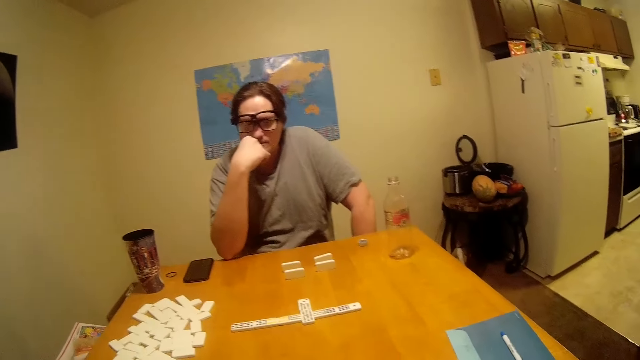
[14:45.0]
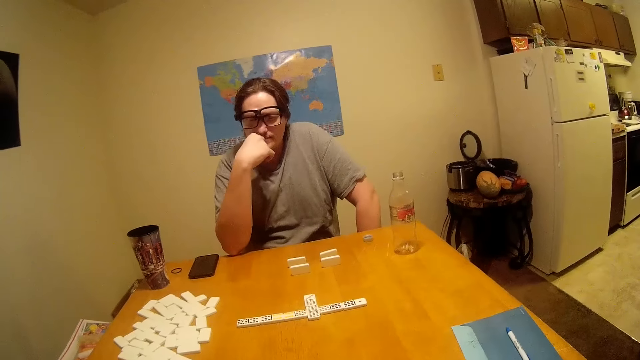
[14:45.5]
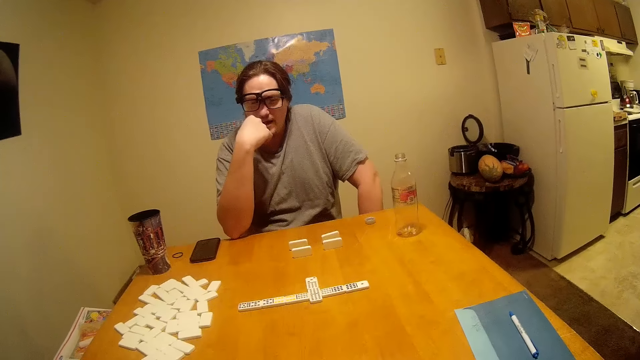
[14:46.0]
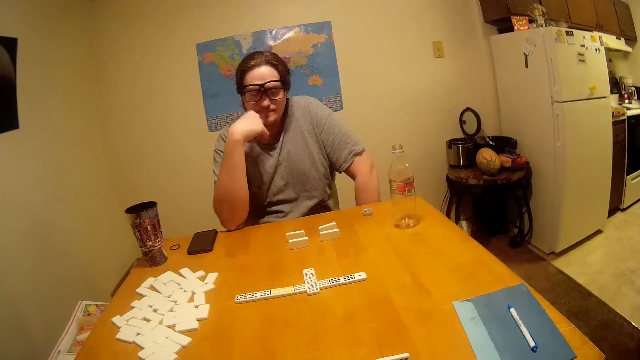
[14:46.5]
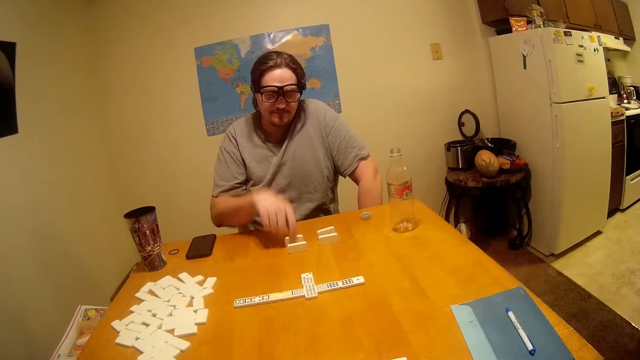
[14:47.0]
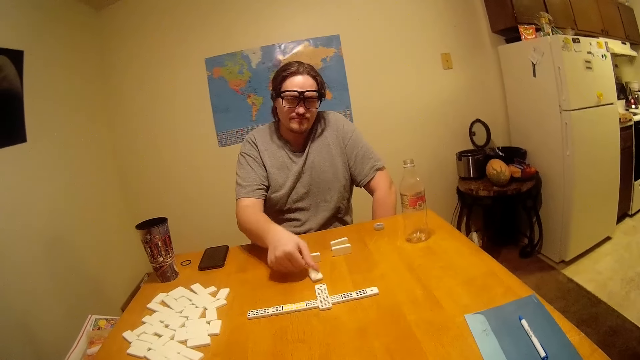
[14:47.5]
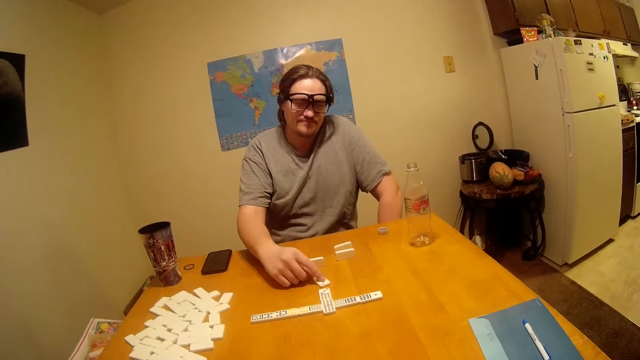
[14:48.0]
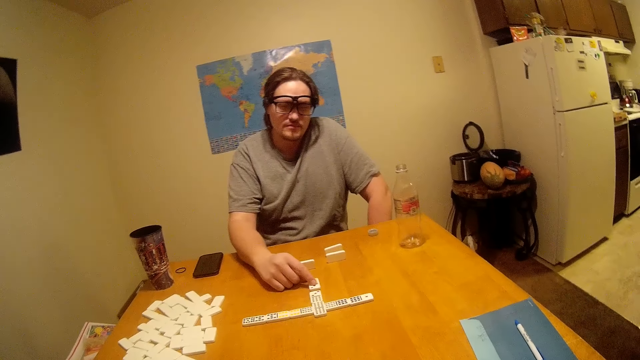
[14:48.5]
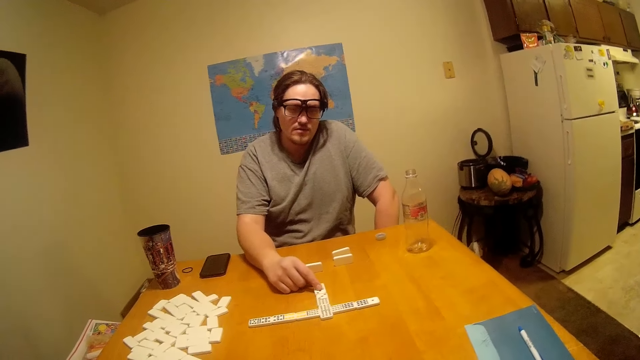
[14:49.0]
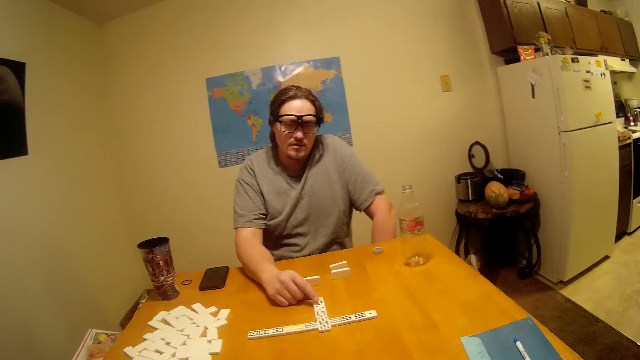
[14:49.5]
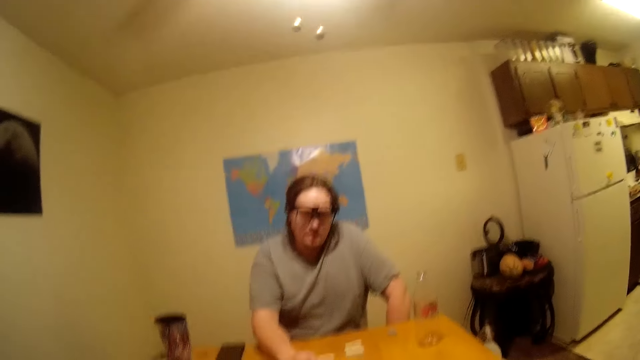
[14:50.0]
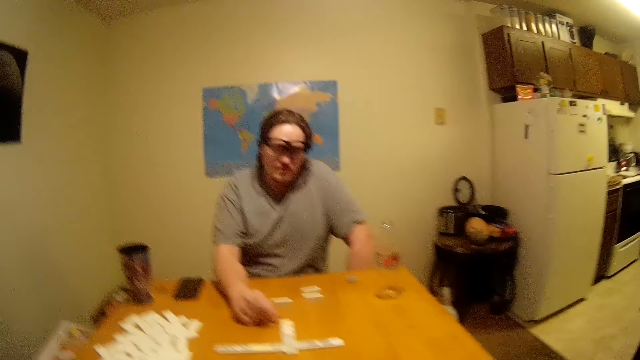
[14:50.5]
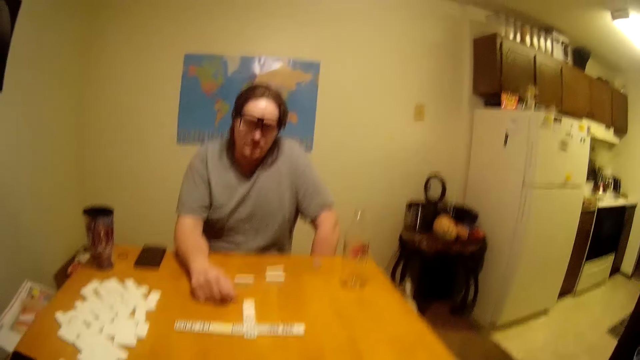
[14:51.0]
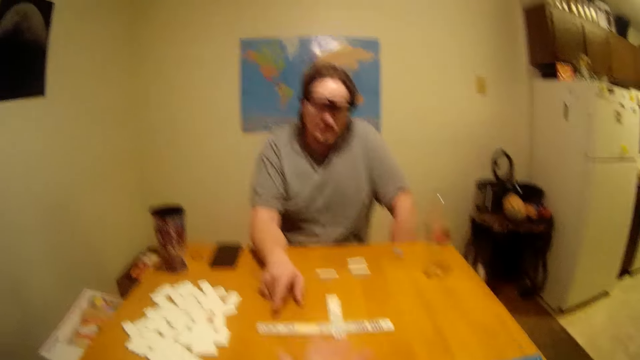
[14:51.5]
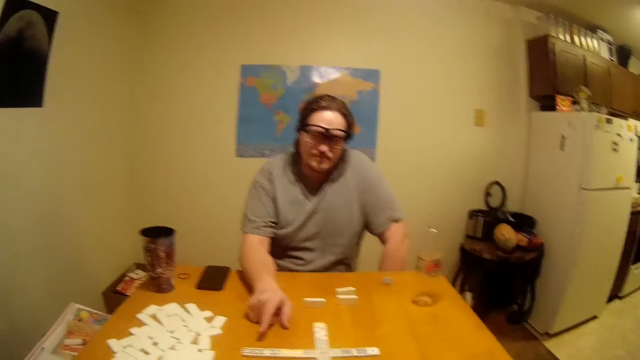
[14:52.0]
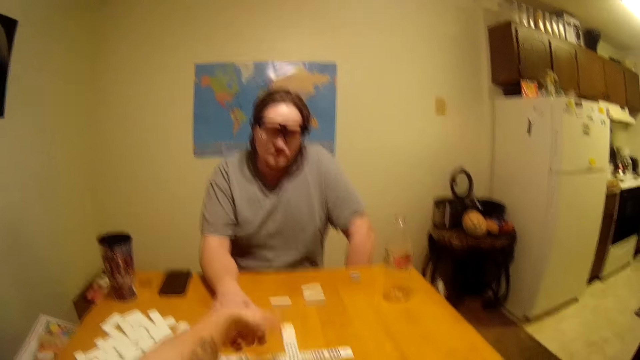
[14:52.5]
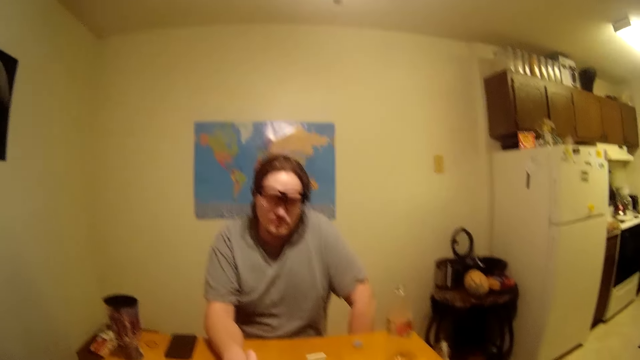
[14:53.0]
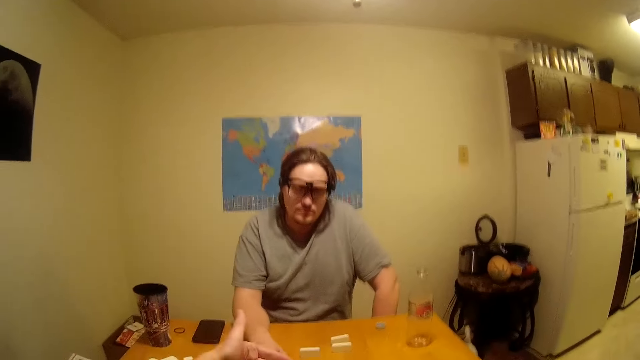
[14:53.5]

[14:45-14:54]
A man talks to the camera wearer. The man moves a block and plays the game. The camera wearer talks to the man. They move their hand.

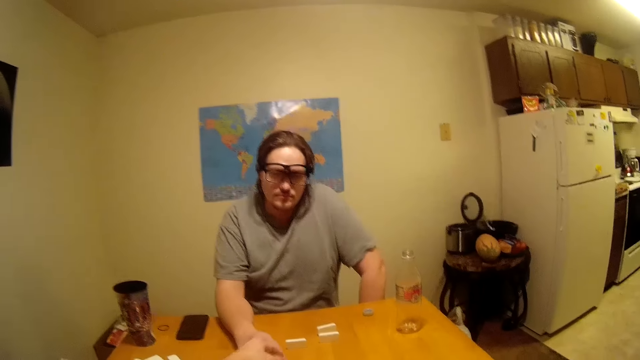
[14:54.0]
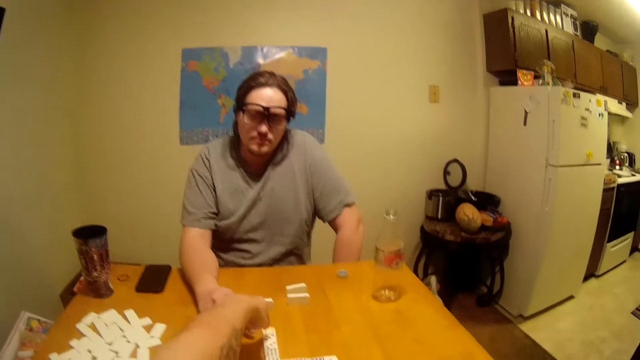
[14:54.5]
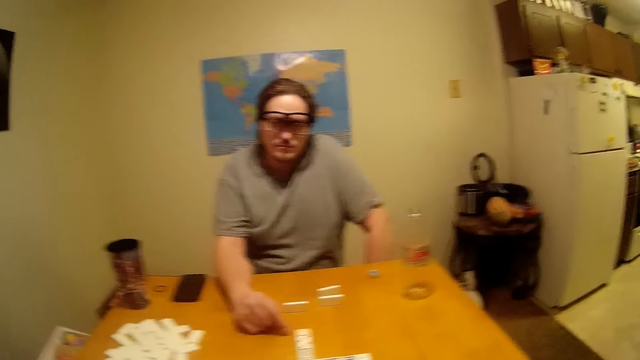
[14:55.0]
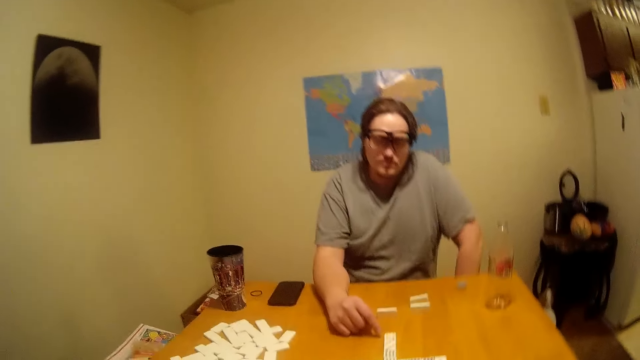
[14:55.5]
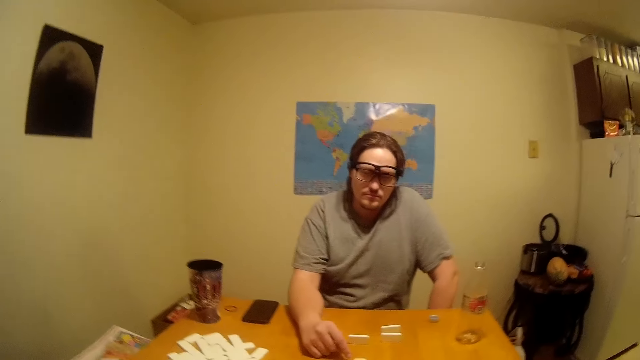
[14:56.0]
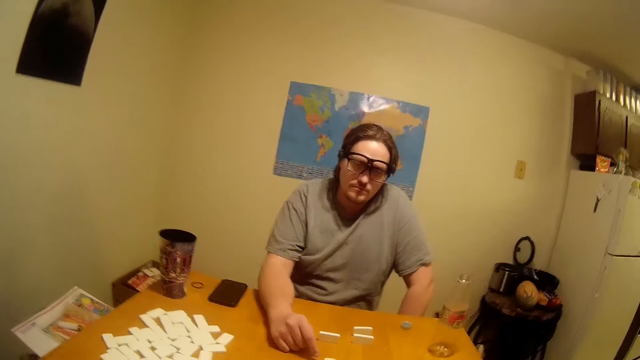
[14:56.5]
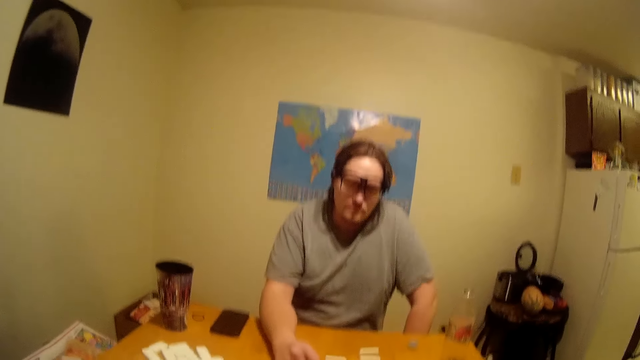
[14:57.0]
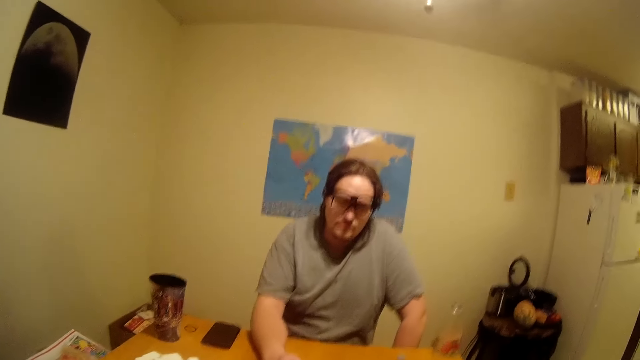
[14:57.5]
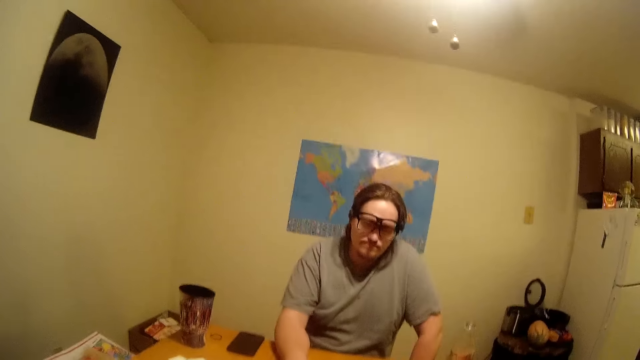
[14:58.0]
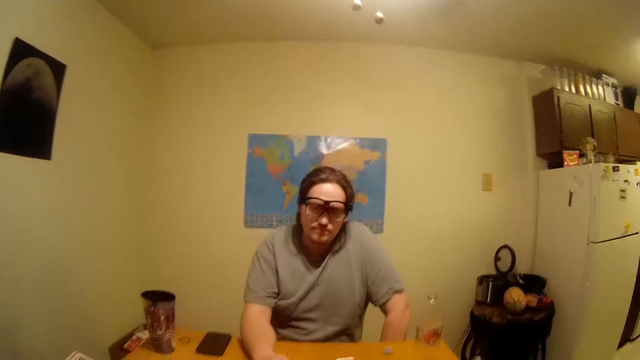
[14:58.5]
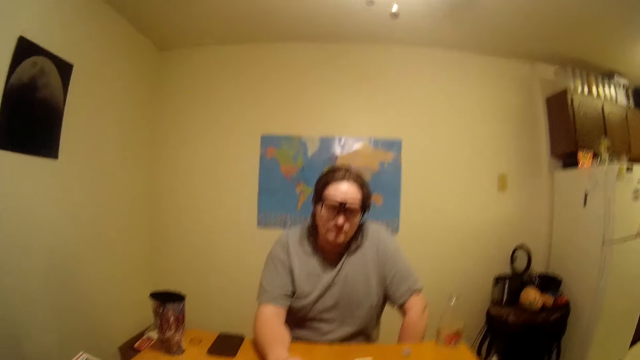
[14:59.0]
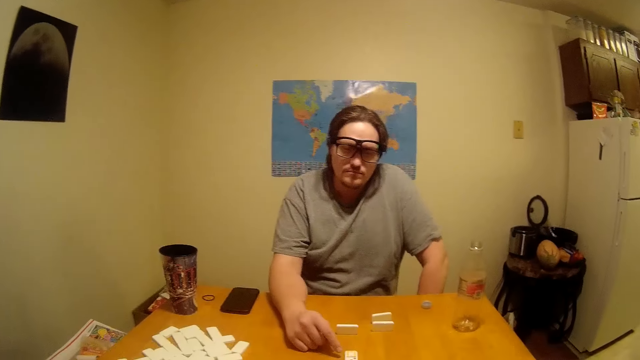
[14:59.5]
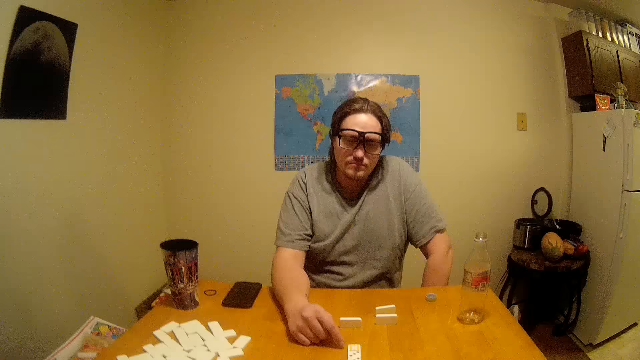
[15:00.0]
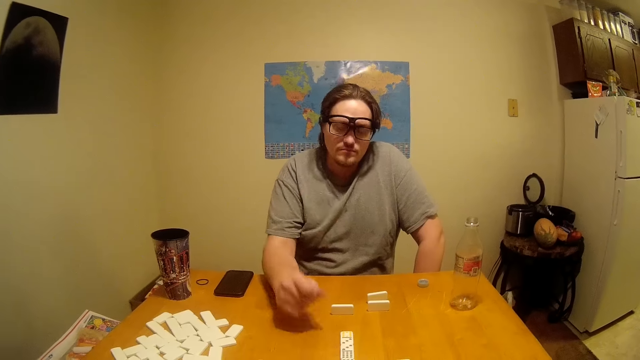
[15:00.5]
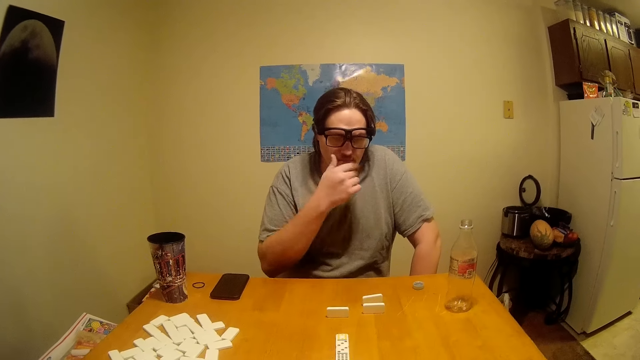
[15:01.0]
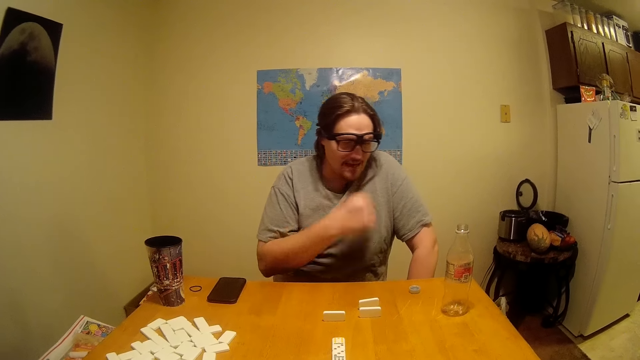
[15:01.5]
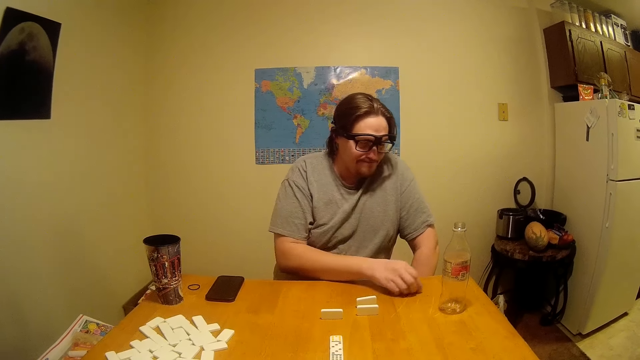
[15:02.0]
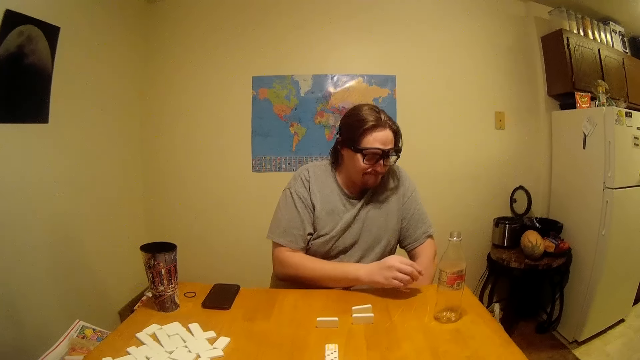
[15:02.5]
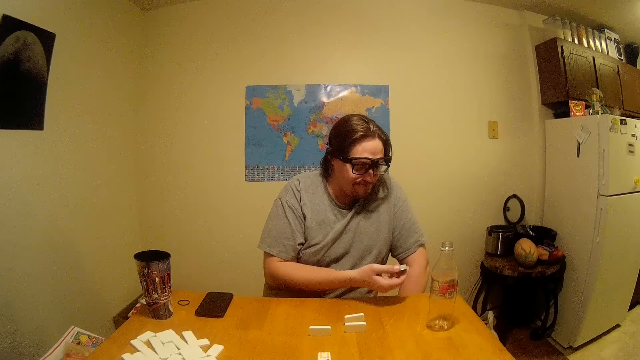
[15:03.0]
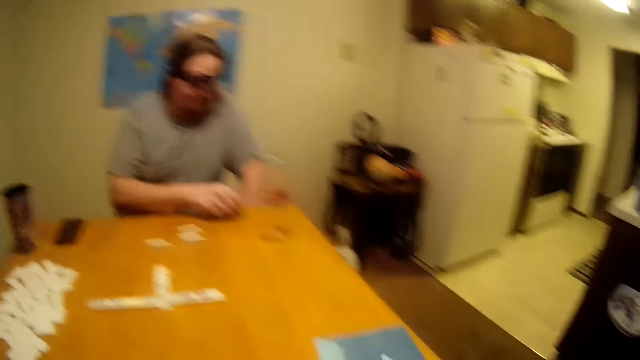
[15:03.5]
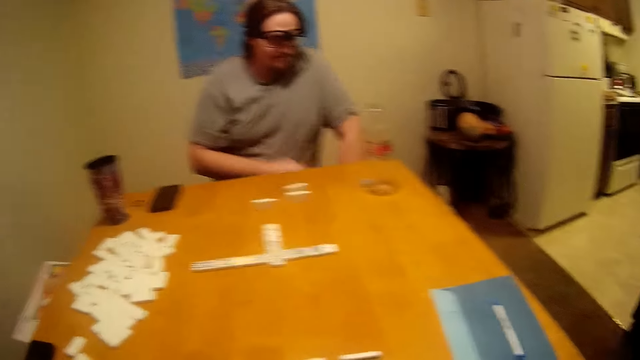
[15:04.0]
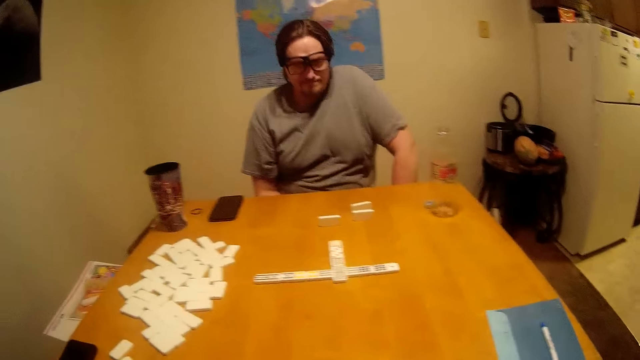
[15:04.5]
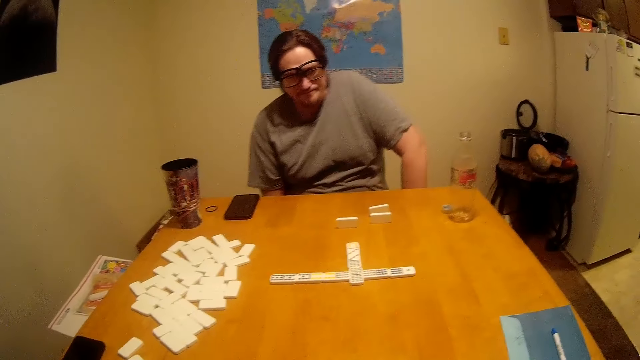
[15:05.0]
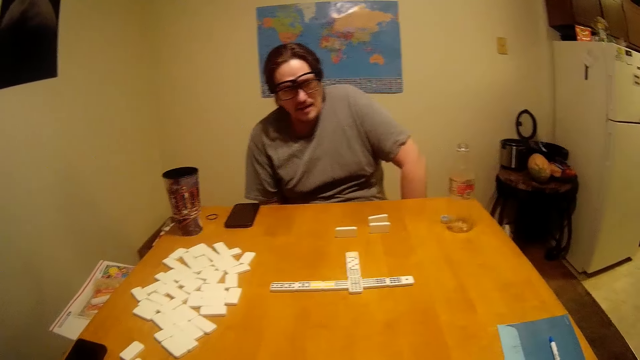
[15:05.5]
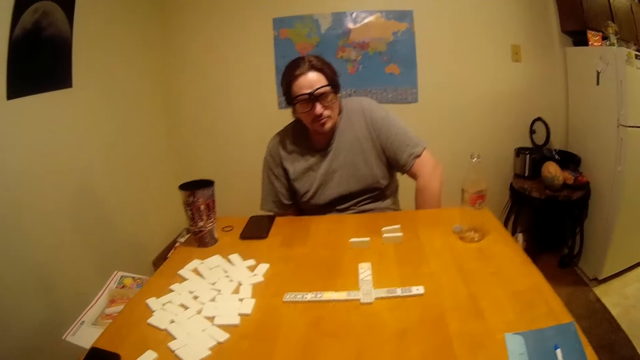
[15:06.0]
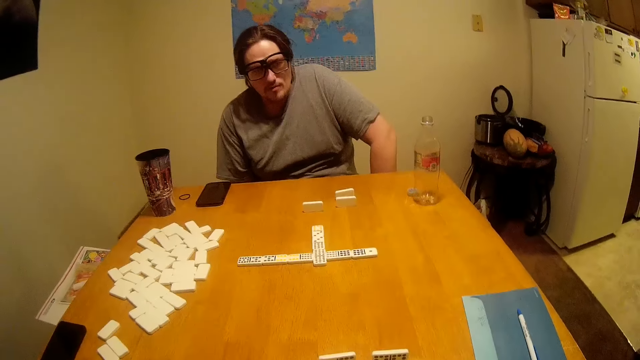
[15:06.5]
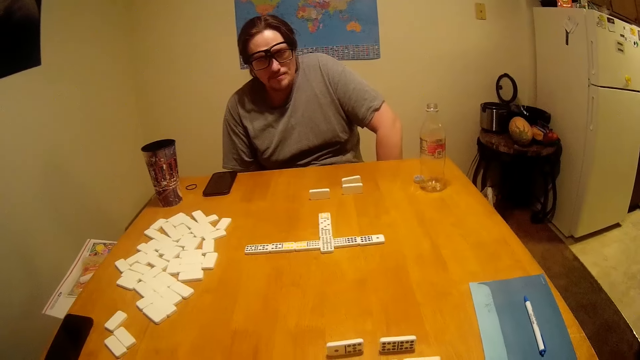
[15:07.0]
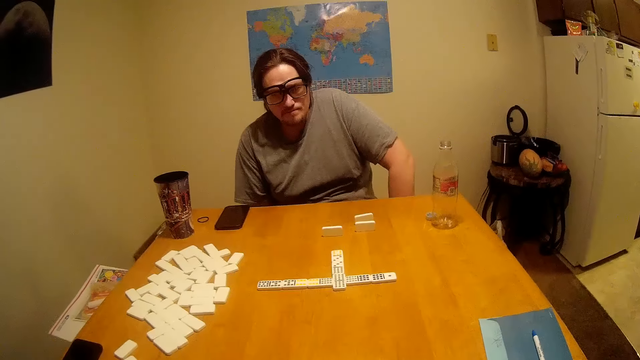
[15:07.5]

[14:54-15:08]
The camera wearer puts the block down. They look around. The man touches his nose and touches his mouth. The man picks up the bottle top. The camera wearer talks to the man. The man looks at the bottle top and puts the bottle top on the table. The camera wearer talks to the man. The man talks to the camera wearer.
